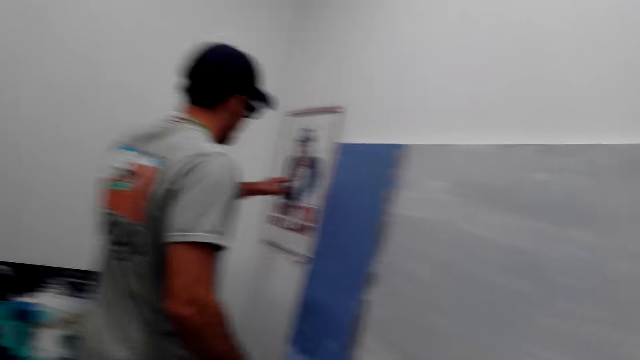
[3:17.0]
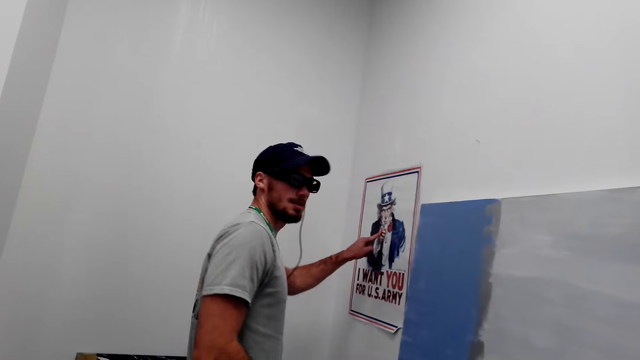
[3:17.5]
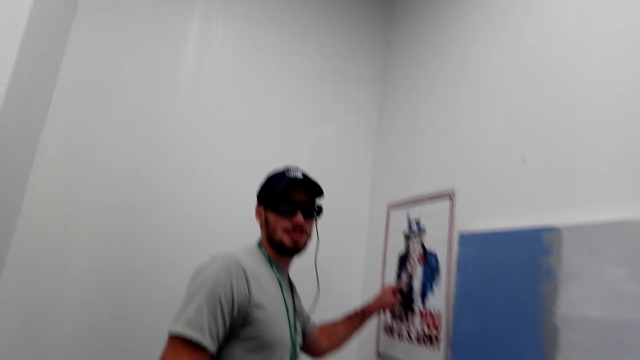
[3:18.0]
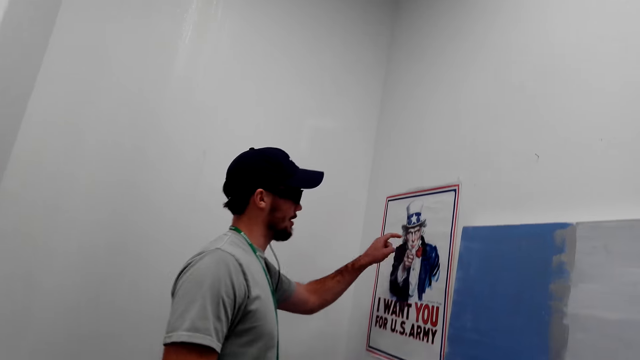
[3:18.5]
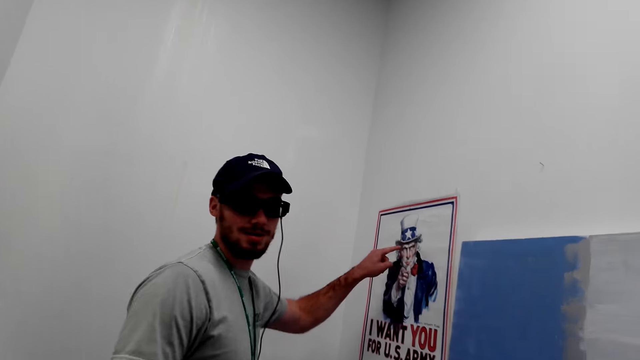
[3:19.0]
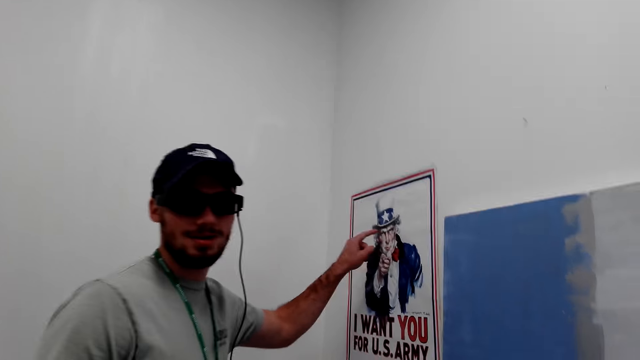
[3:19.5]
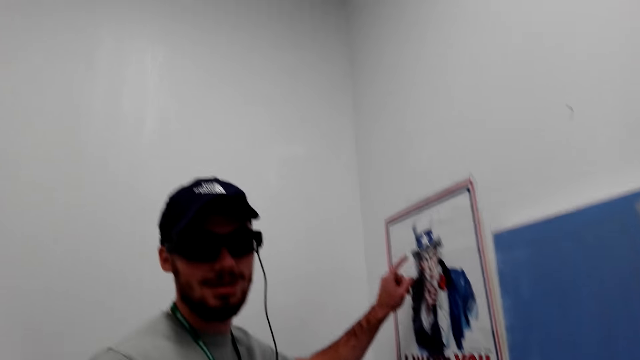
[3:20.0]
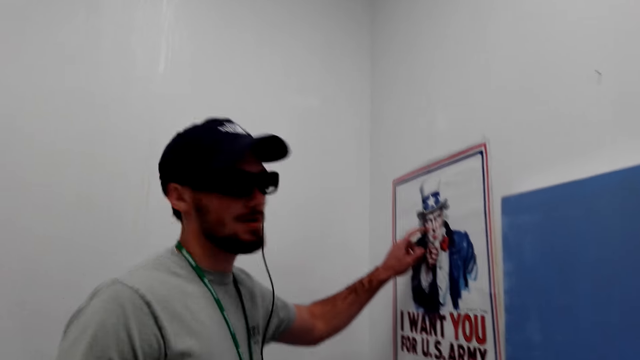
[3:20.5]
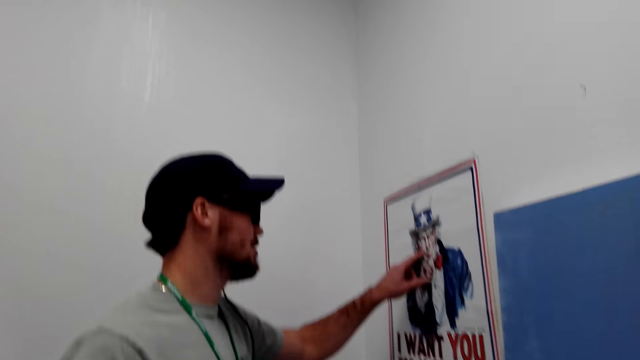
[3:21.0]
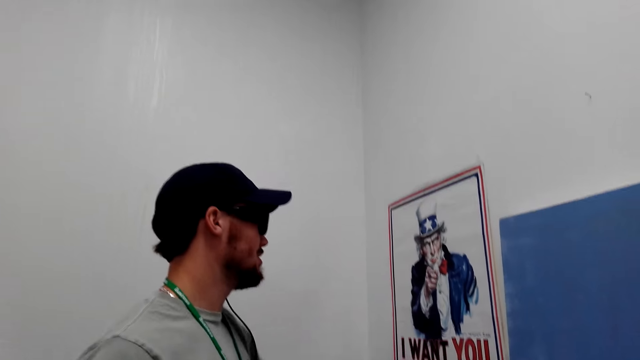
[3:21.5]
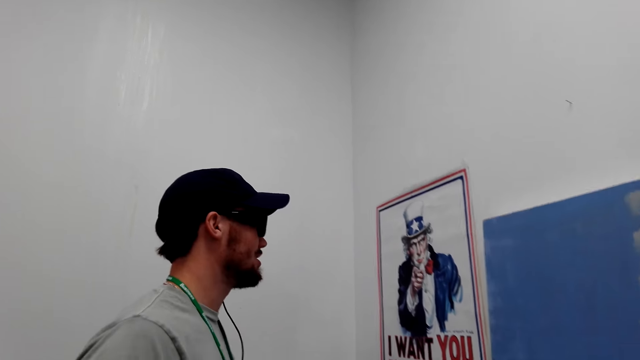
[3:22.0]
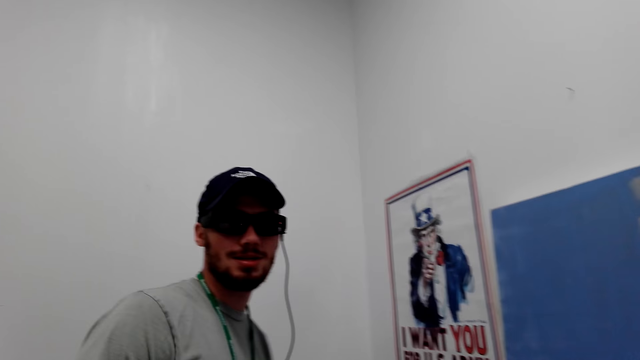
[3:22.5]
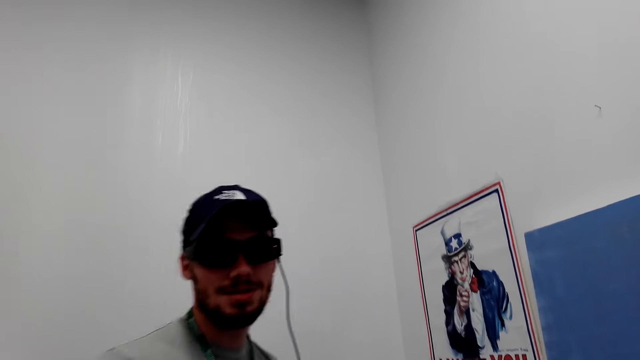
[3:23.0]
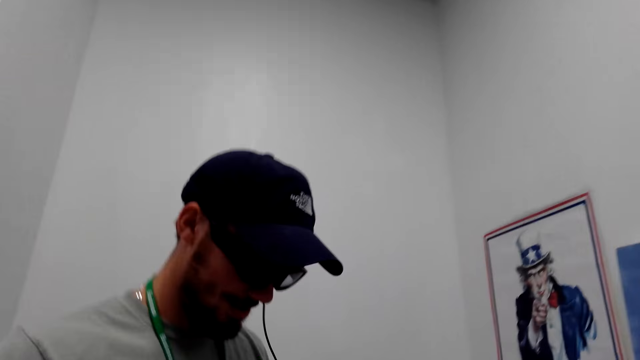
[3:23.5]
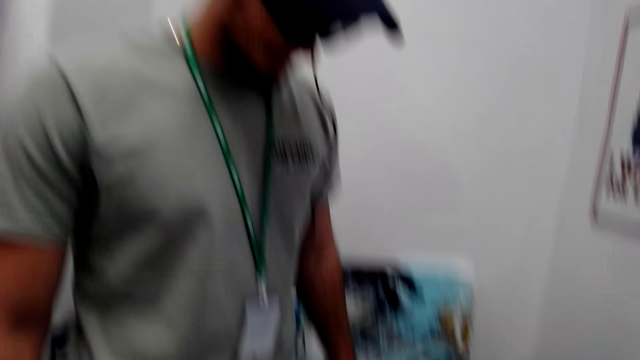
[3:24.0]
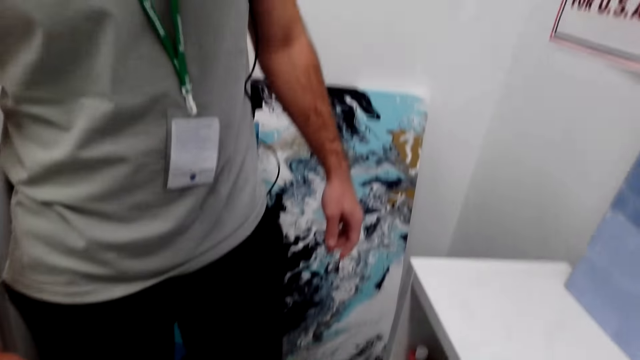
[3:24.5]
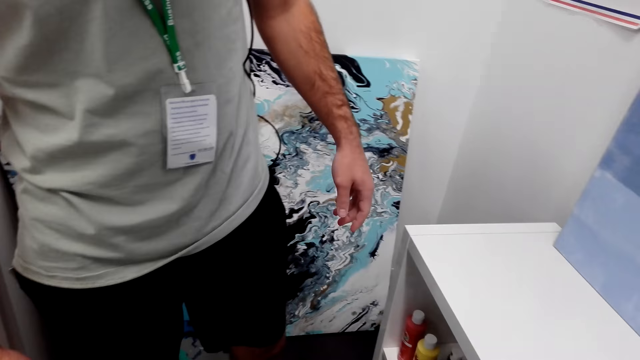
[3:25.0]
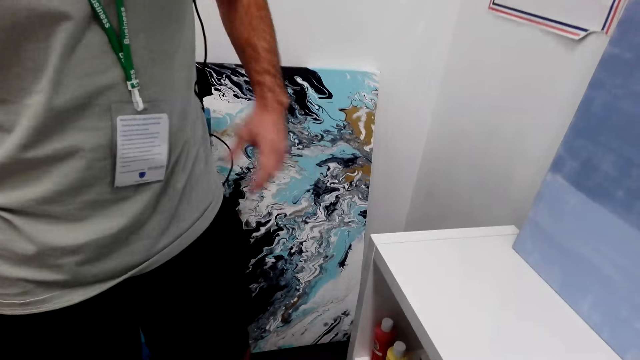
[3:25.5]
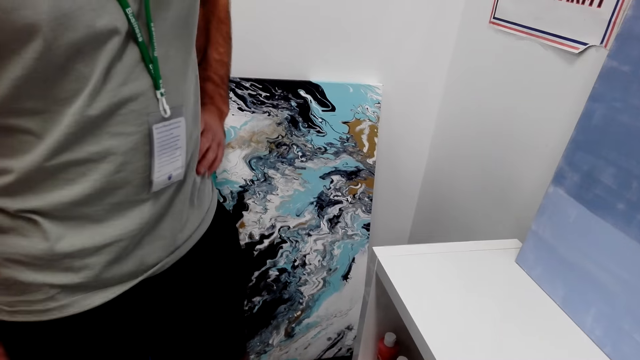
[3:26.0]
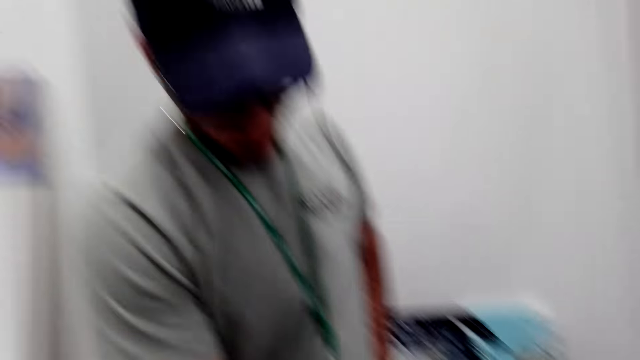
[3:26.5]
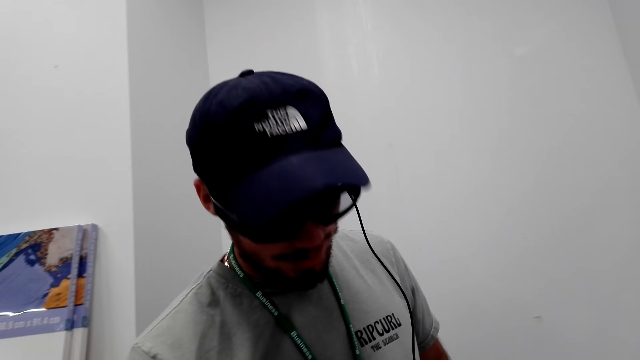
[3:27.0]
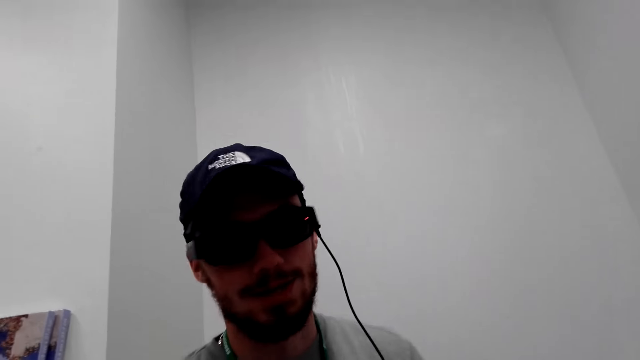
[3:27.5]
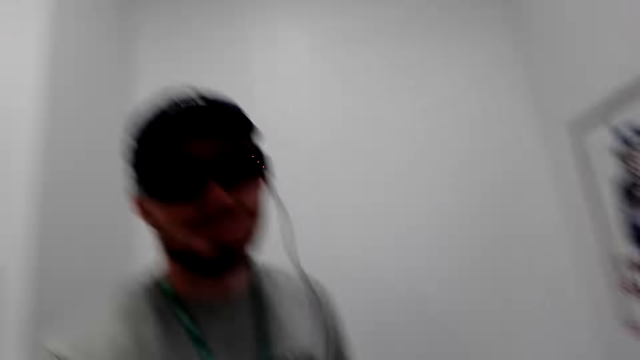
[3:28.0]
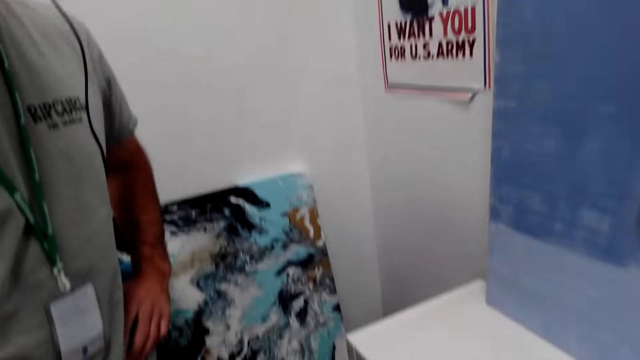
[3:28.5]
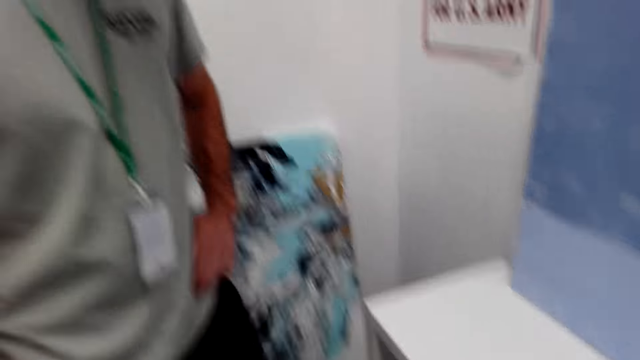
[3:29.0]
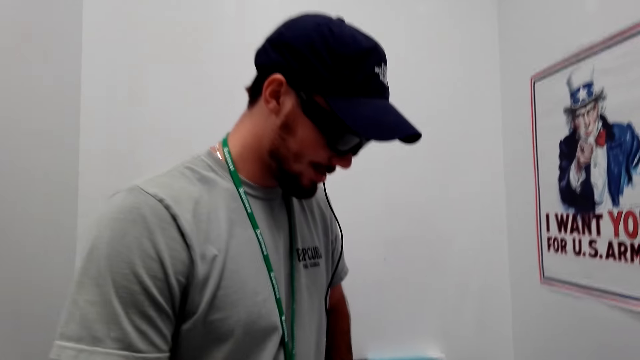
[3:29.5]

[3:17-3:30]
A man points at an art on the wall. The man turns around the room. The camera wearer turns around the room.

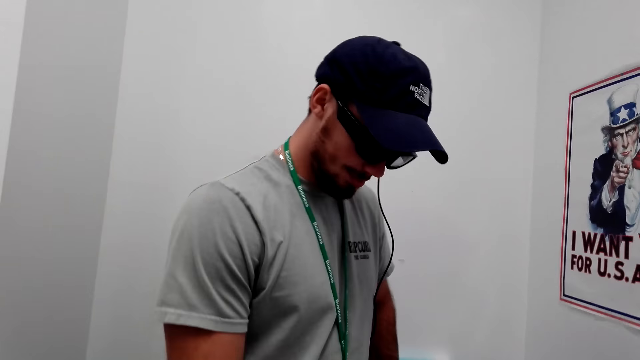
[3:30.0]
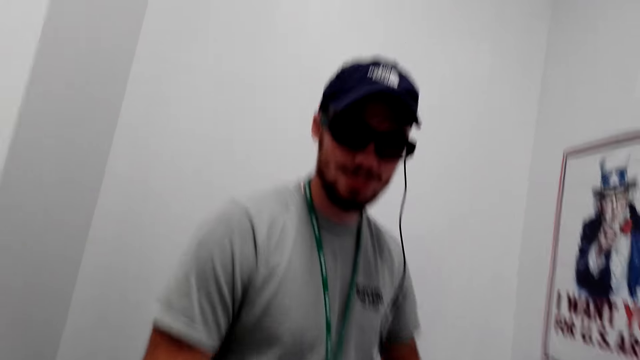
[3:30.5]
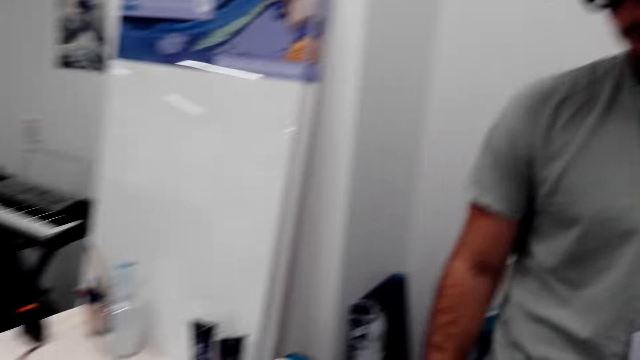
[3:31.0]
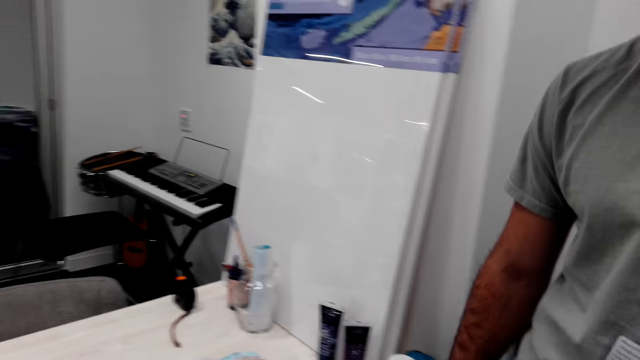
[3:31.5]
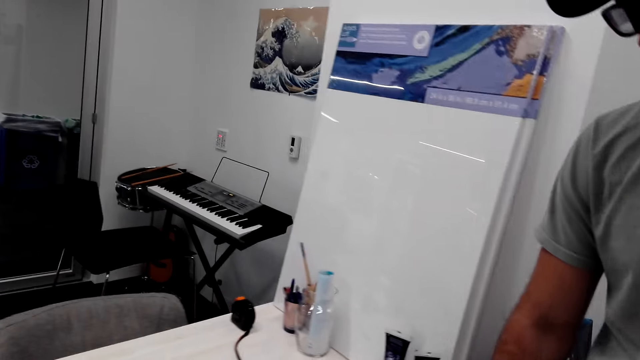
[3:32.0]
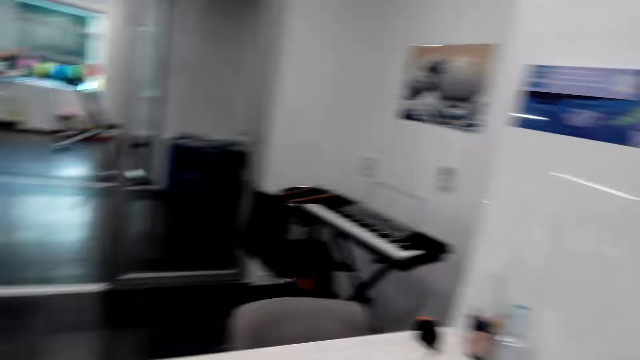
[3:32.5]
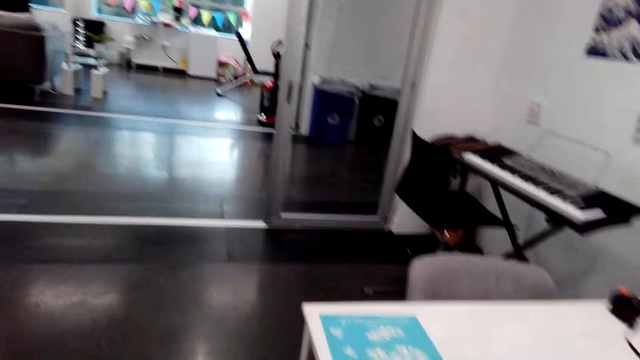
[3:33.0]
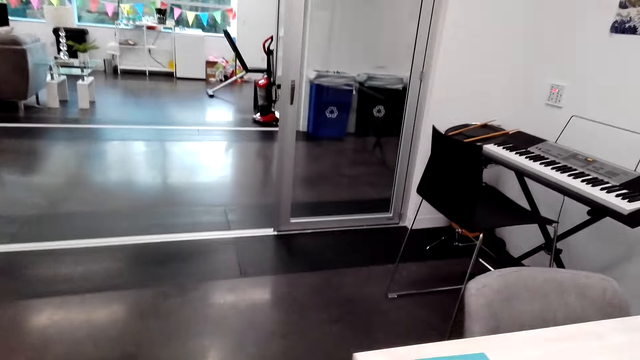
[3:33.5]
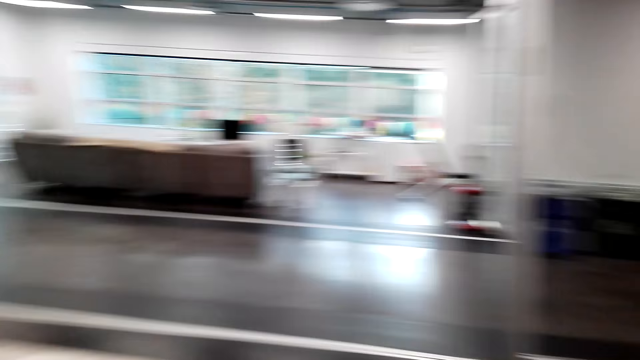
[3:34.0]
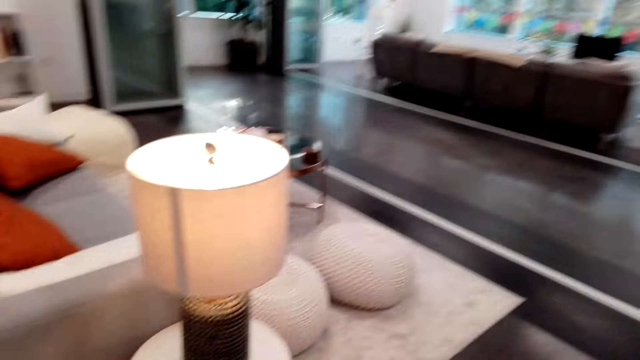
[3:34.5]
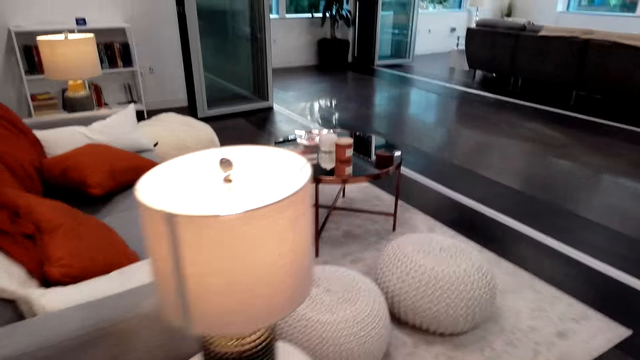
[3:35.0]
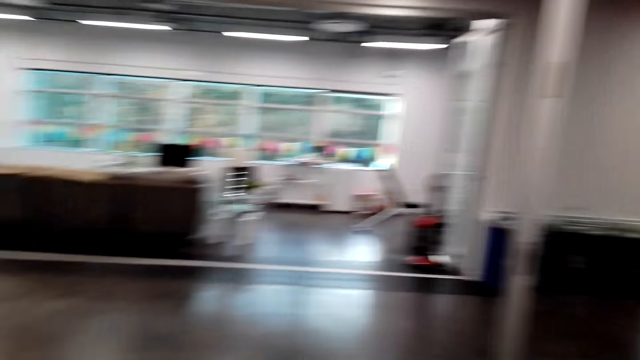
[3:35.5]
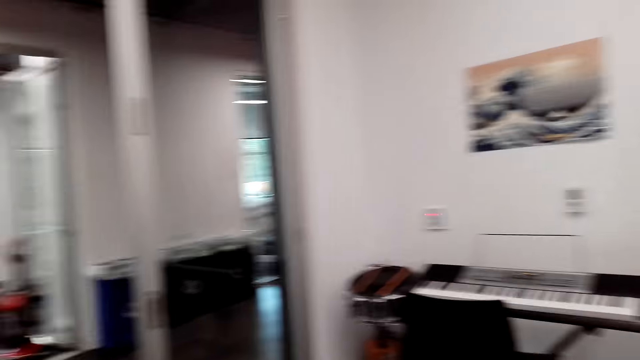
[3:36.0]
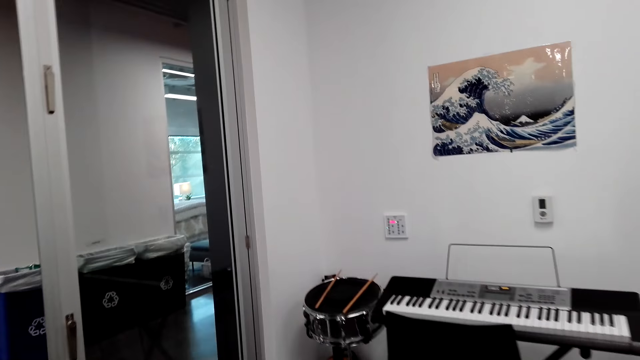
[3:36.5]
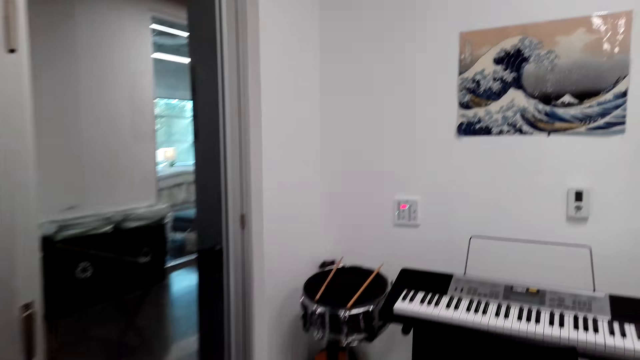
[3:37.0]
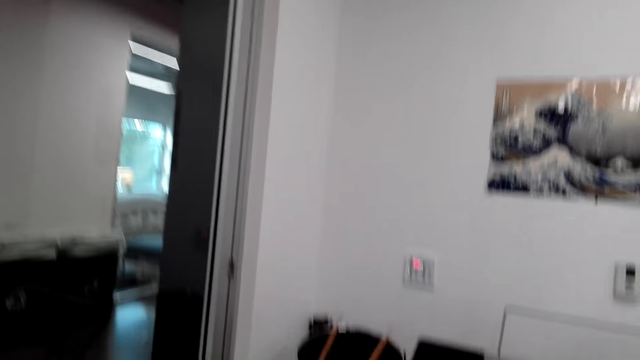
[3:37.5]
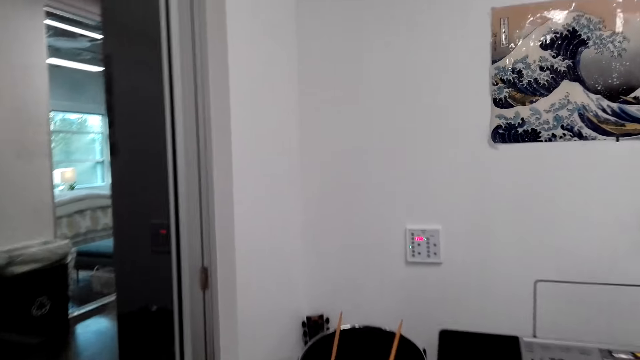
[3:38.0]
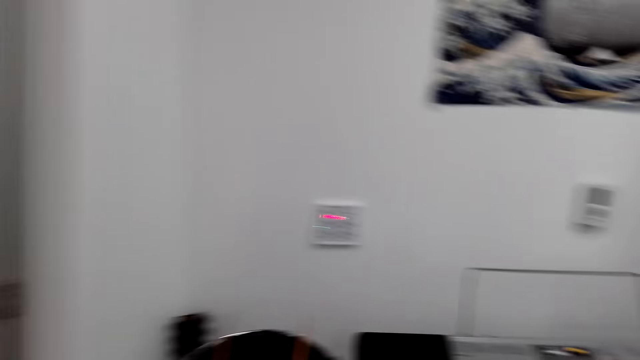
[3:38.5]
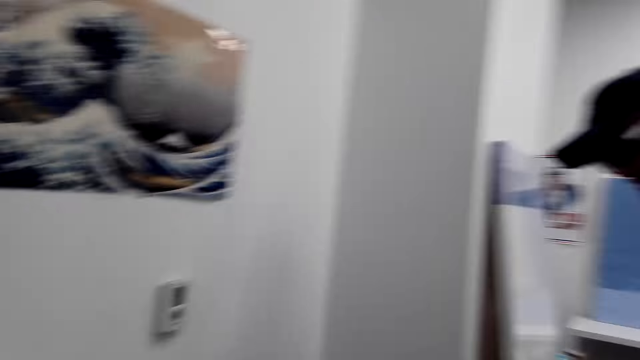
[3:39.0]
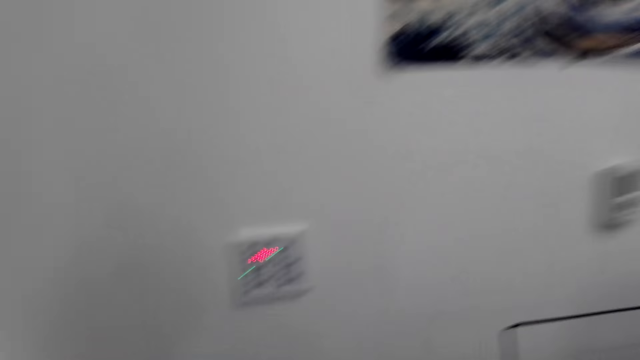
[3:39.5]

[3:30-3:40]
The camera wearer walks around the room.
